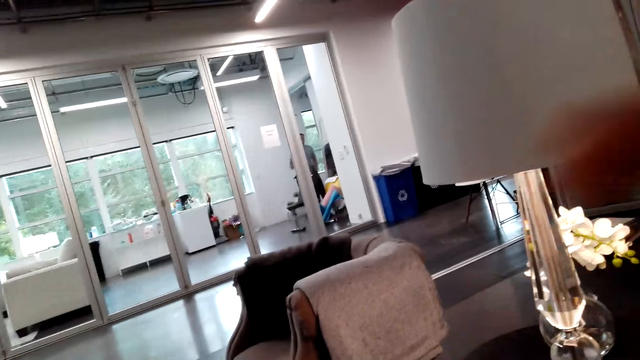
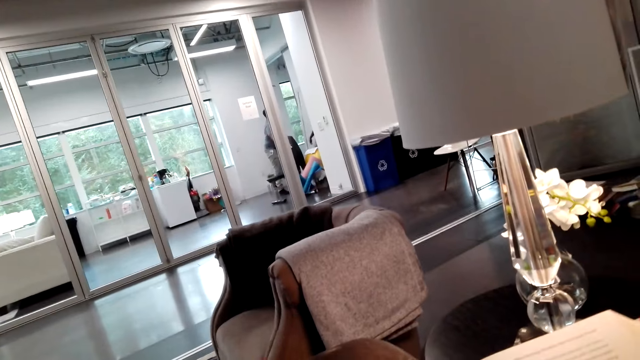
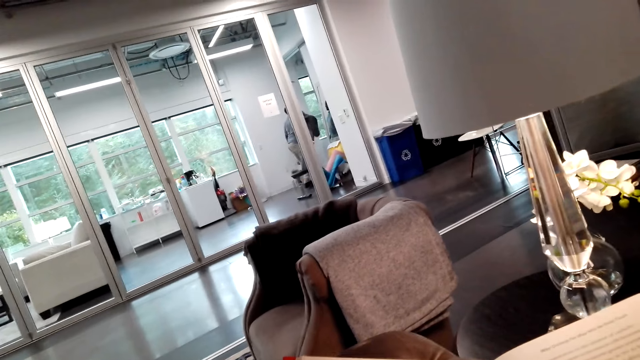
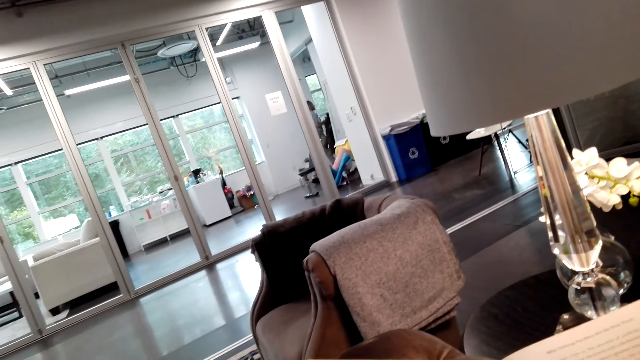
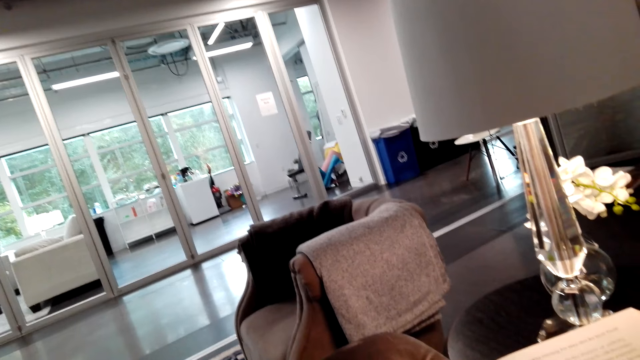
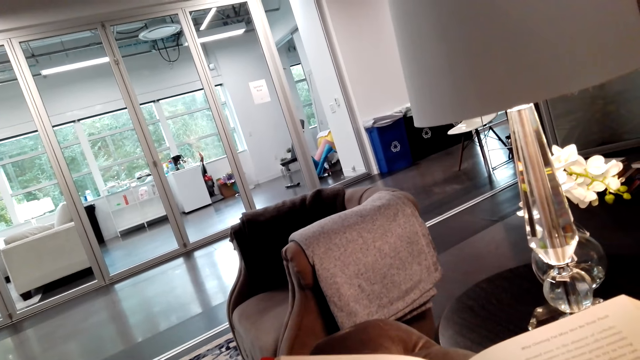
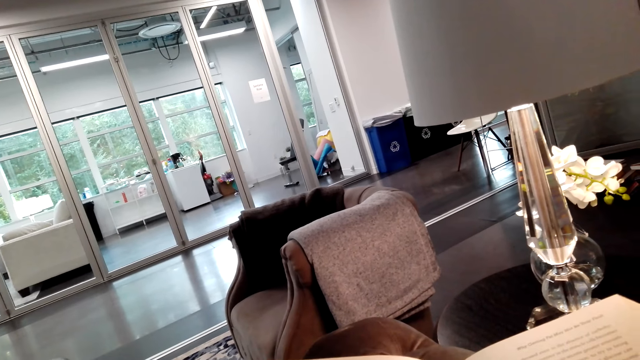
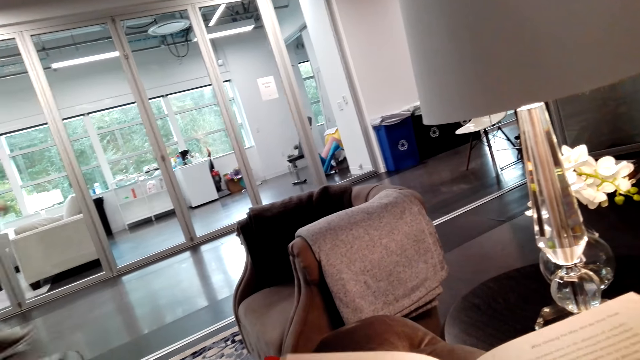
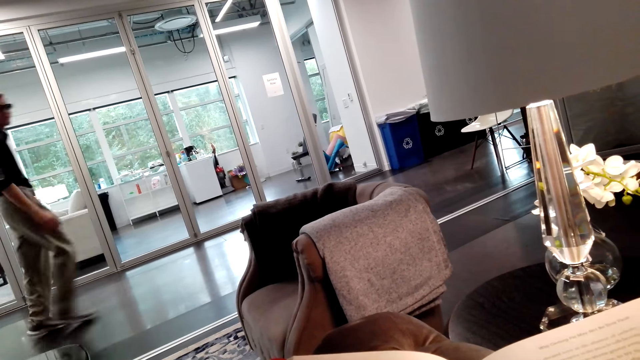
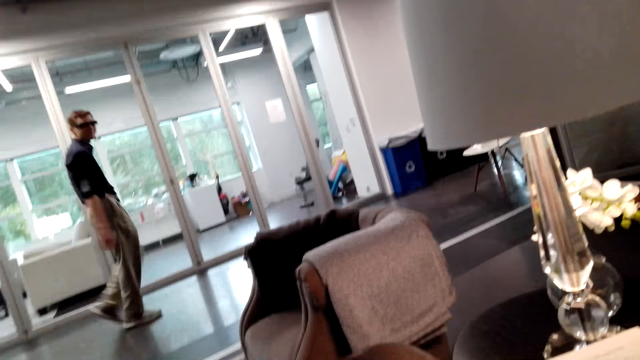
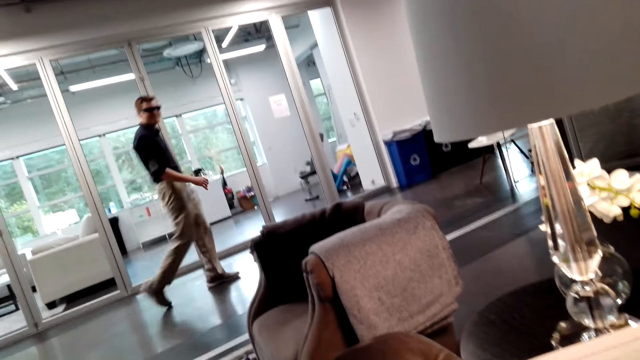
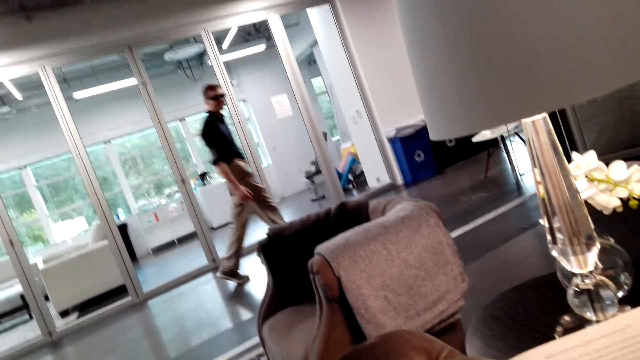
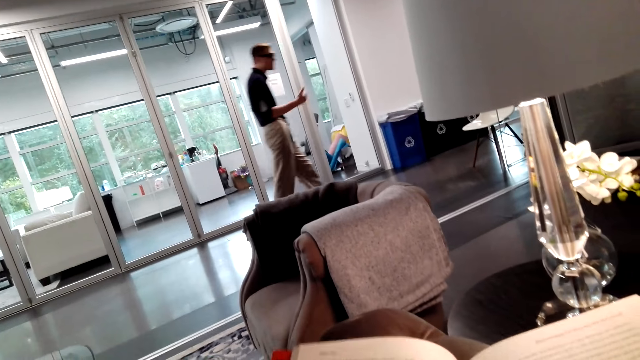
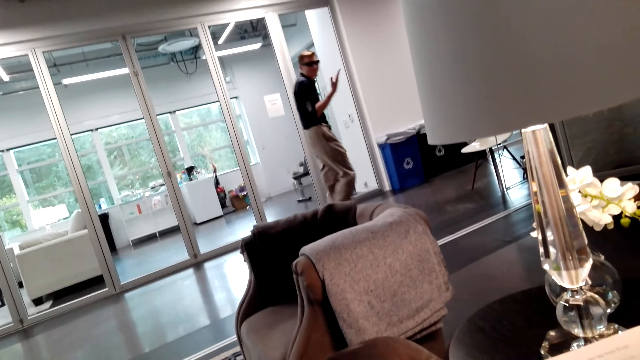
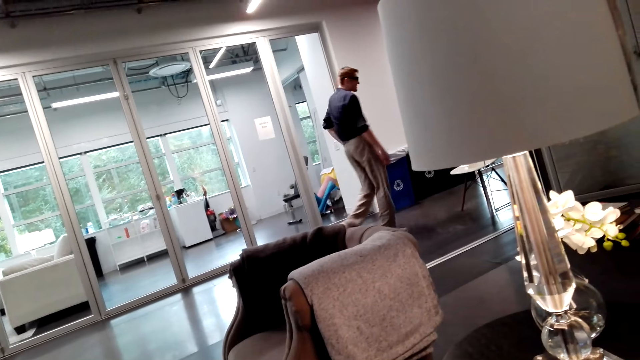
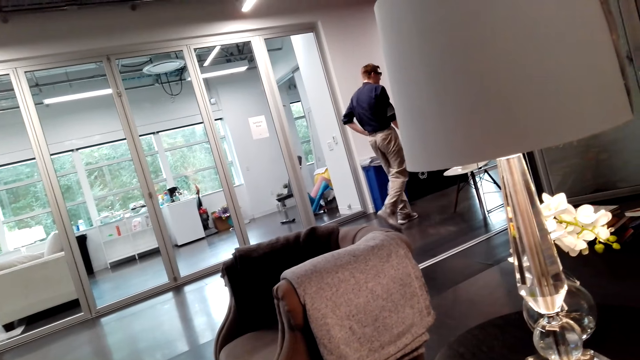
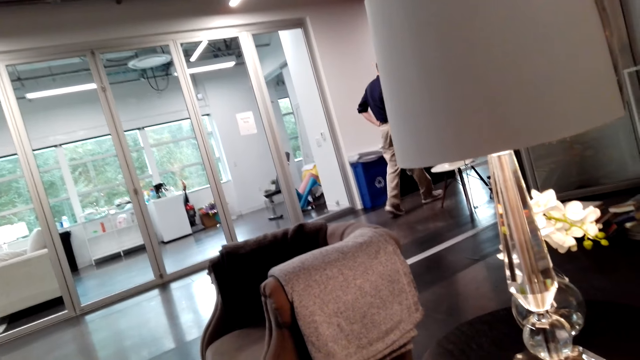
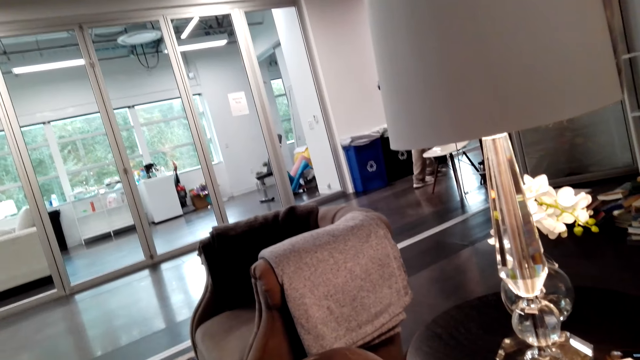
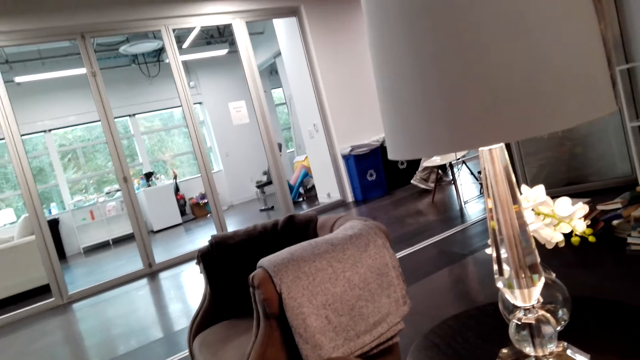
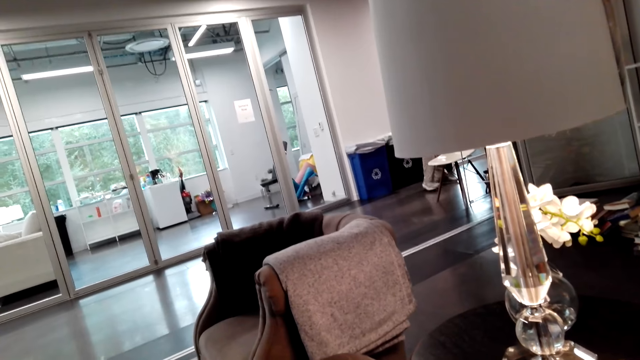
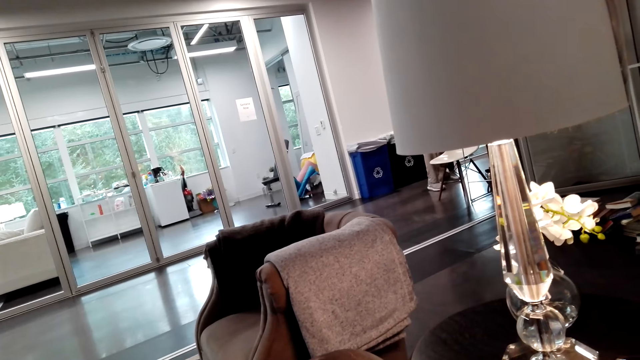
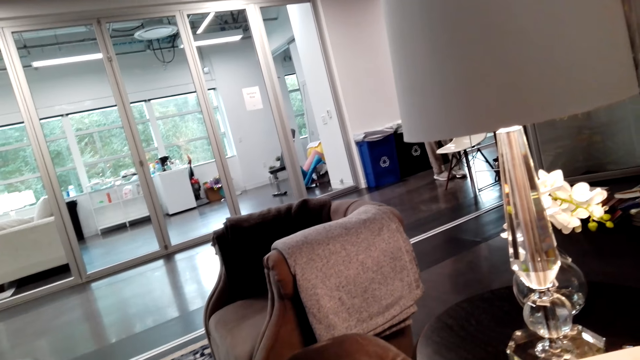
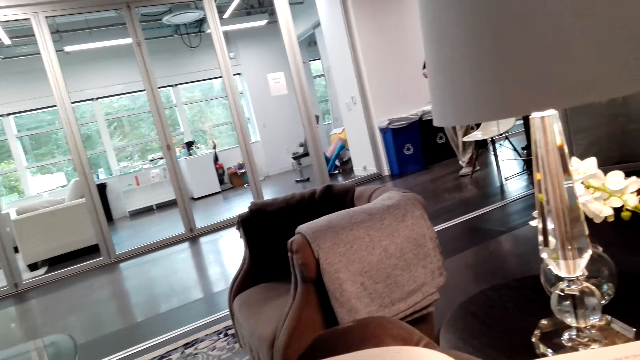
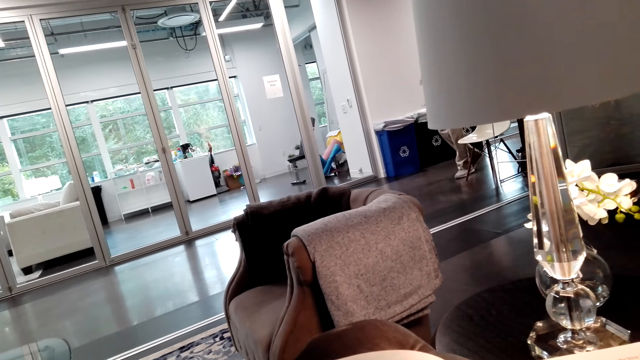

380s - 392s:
A man walks on the floor. The camera wearer talks. Another man walks on the floor.

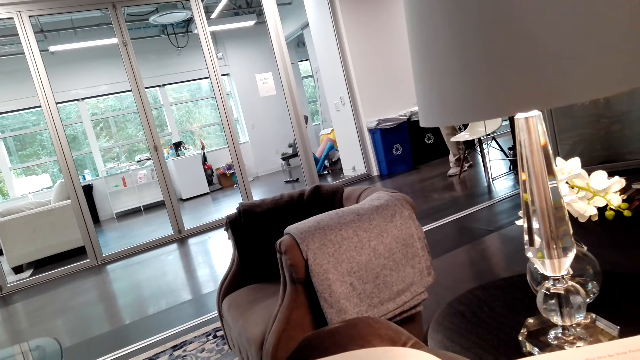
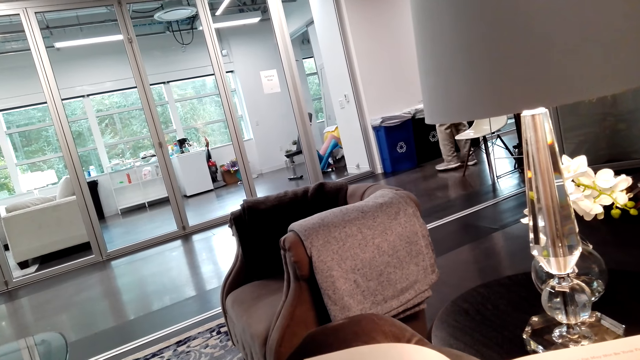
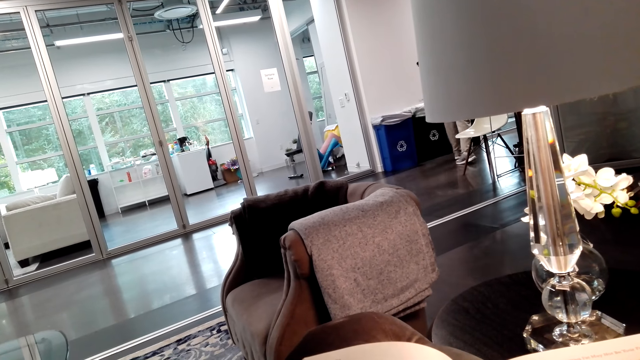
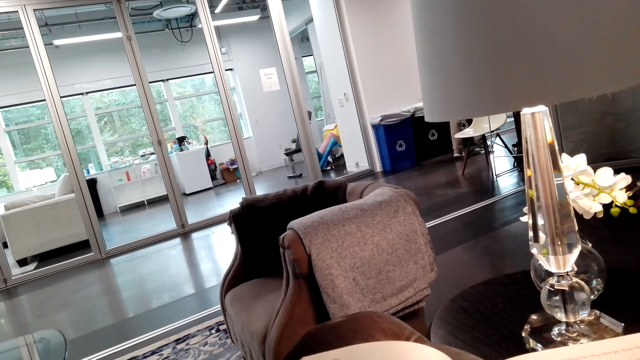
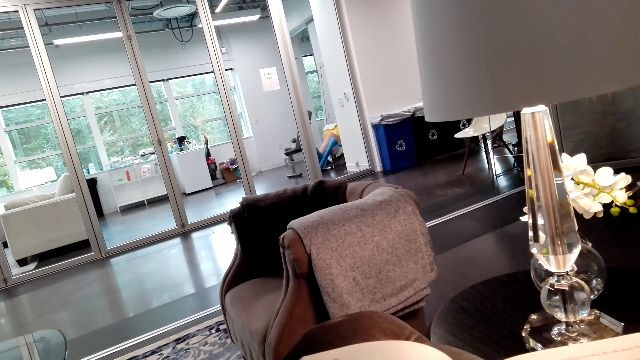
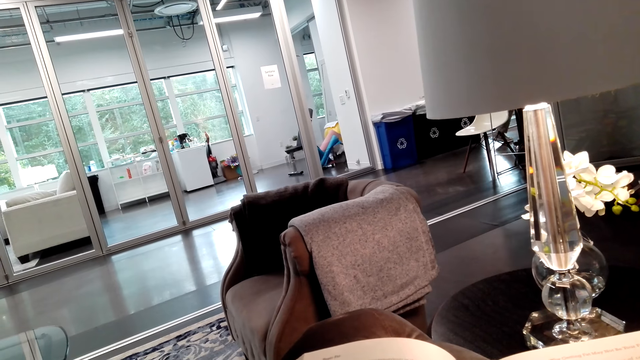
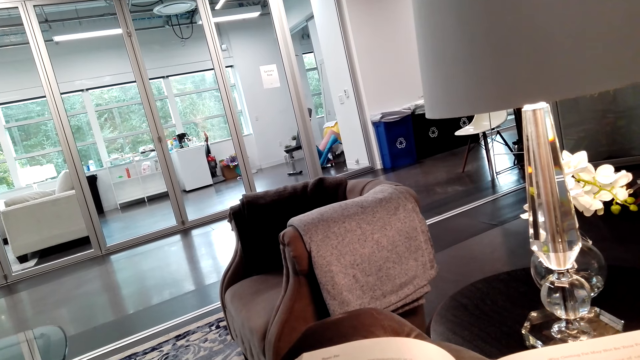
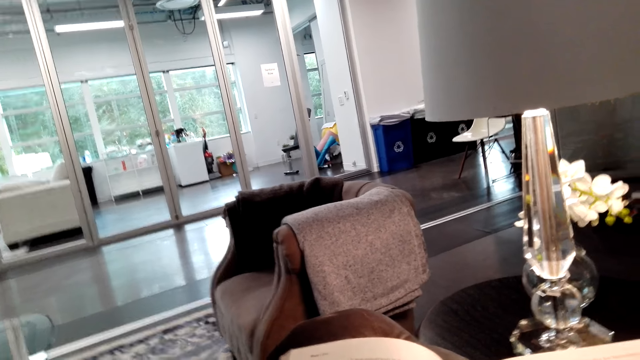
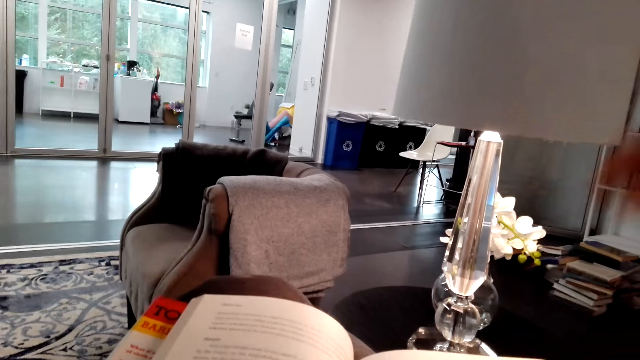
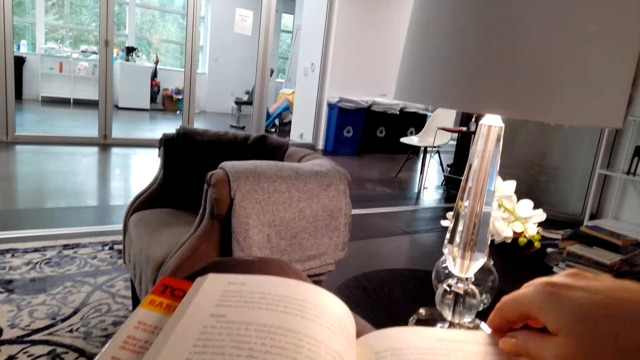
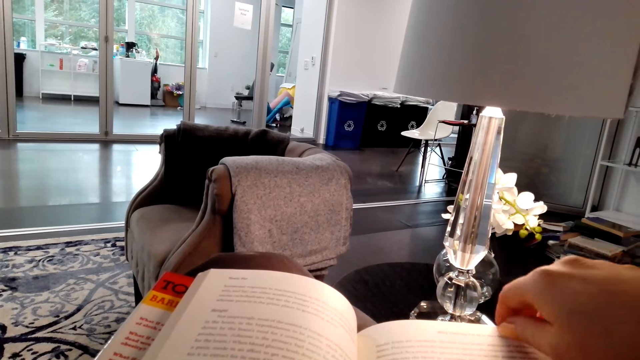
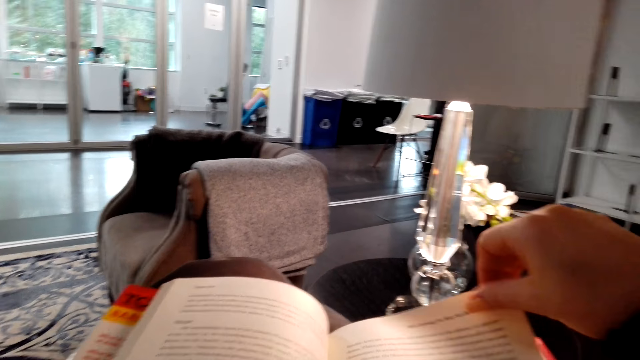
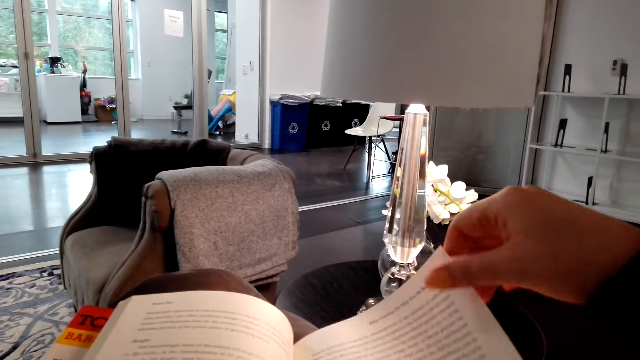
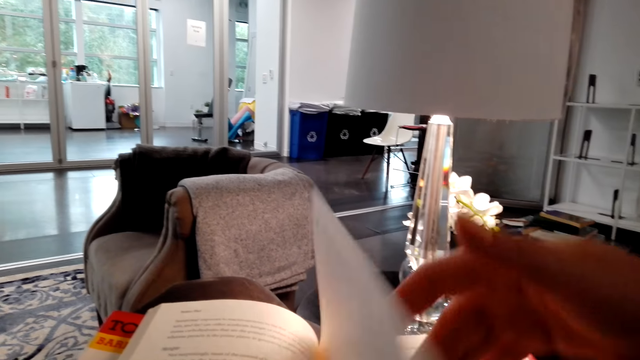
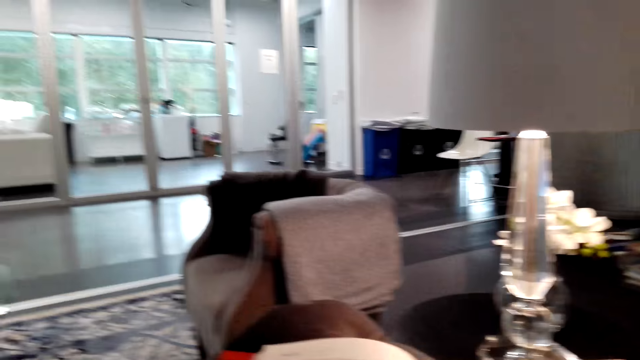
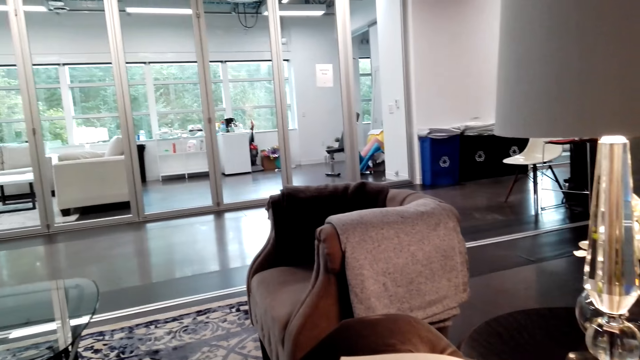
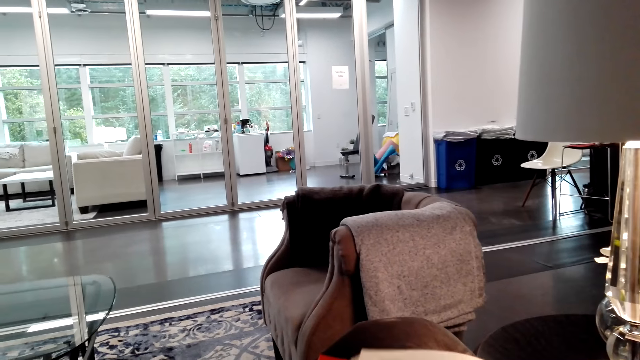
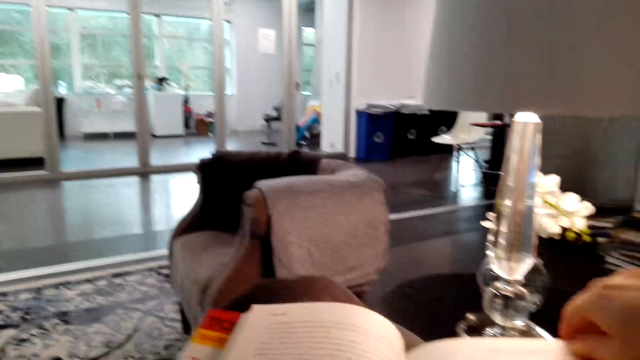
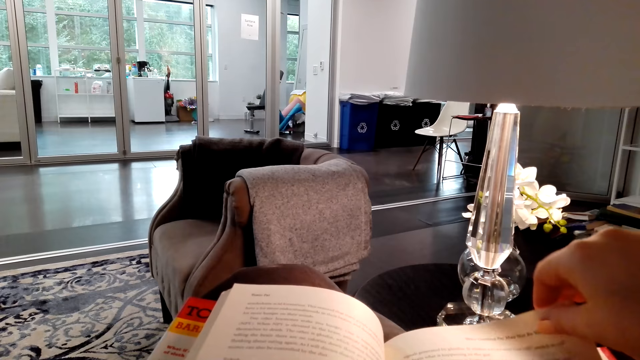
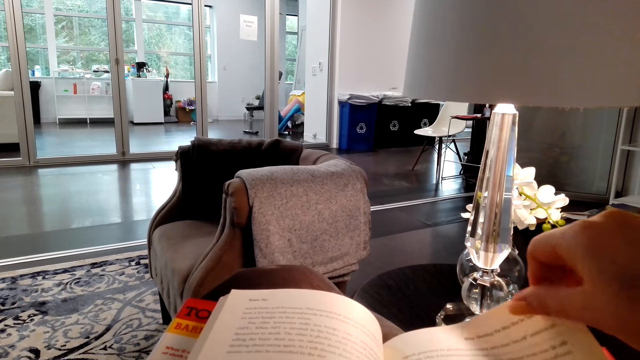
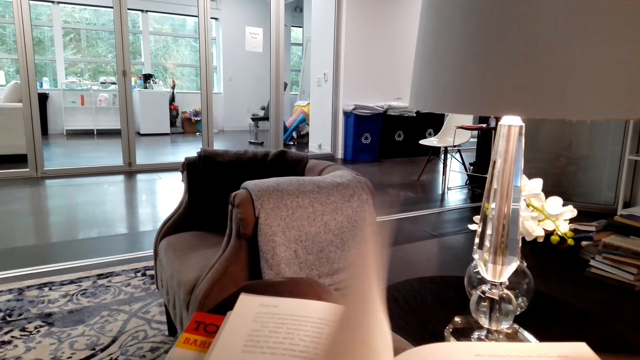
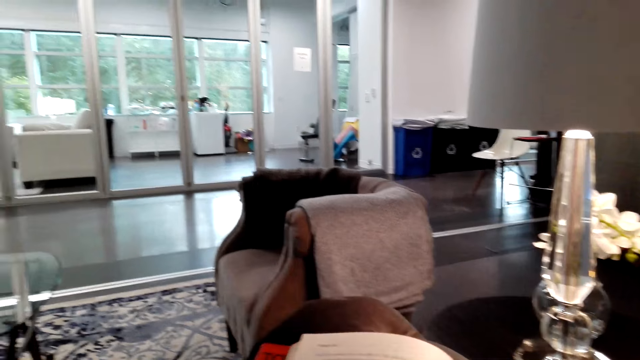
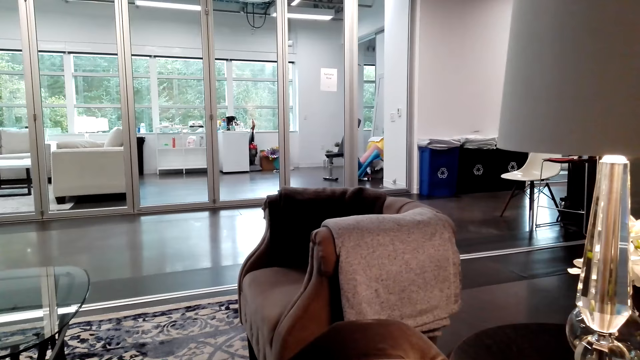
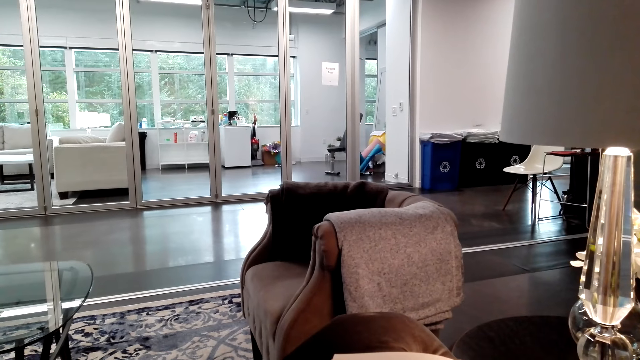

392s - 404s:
The camera wearer reads the story book. She opens the story book with her right hand. She turns the book pages. She reads the story book. She opens the story book with her right hand. She reads the story book.
